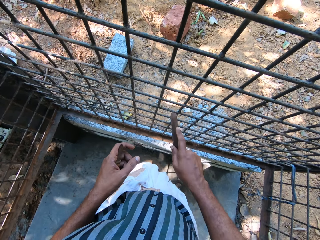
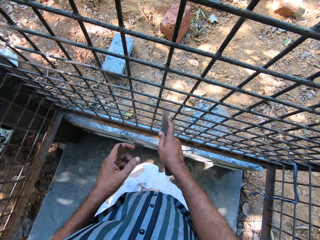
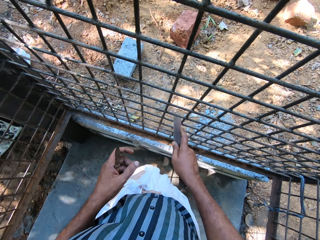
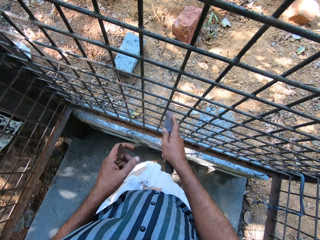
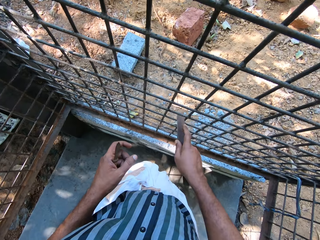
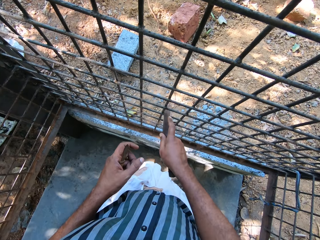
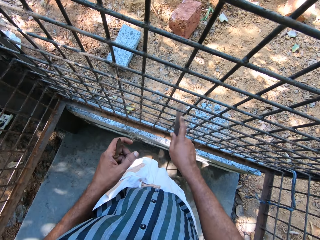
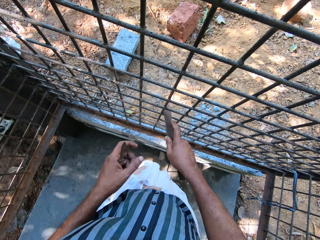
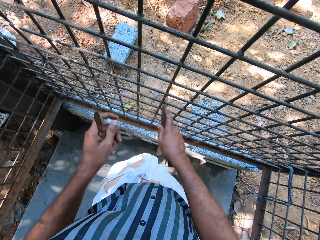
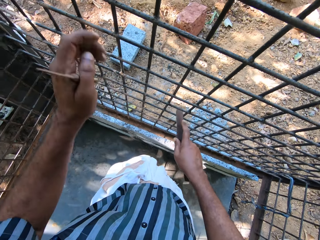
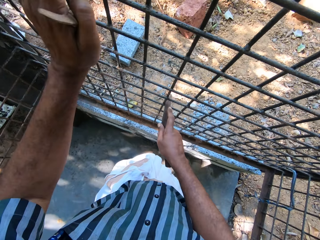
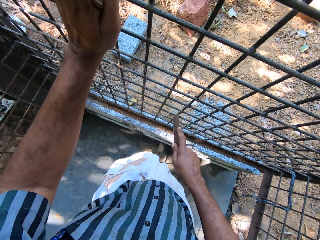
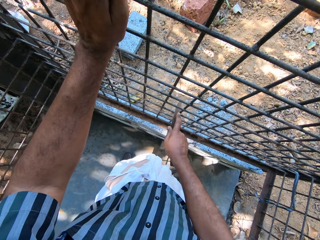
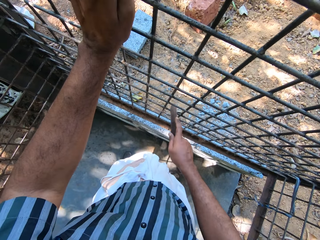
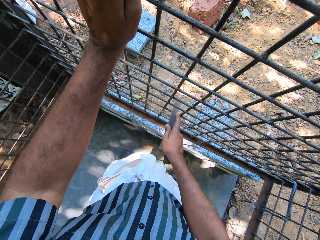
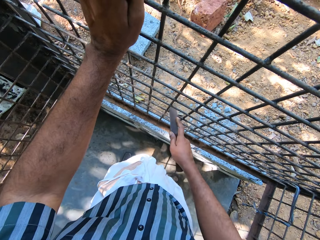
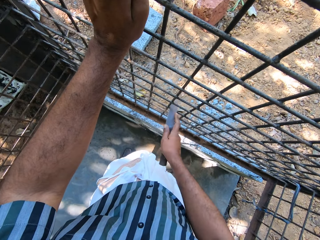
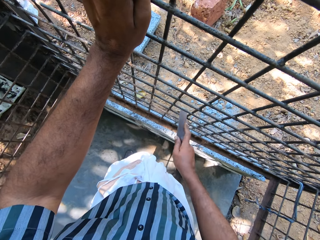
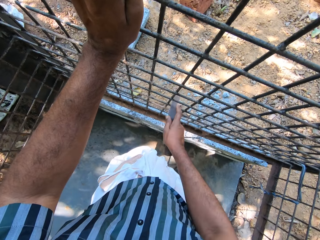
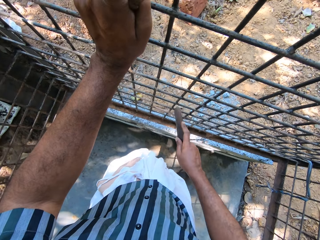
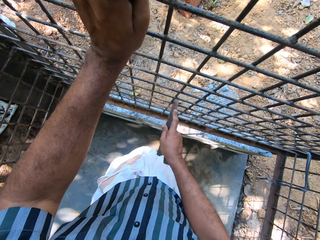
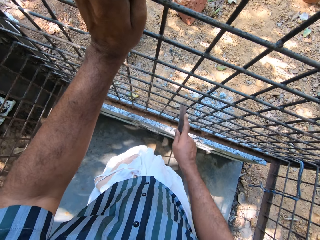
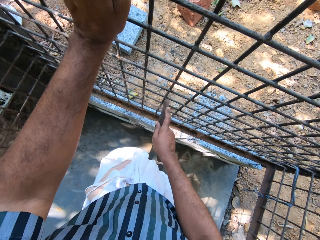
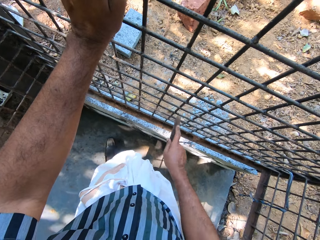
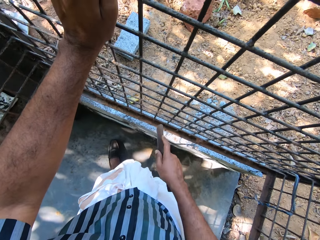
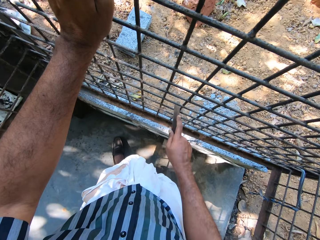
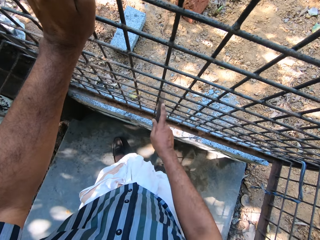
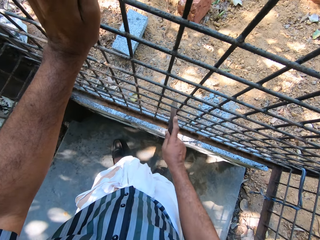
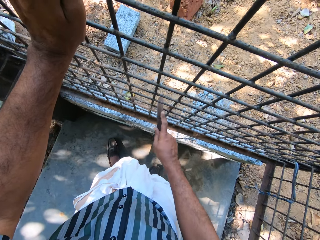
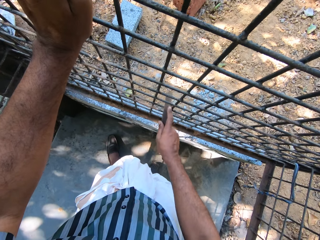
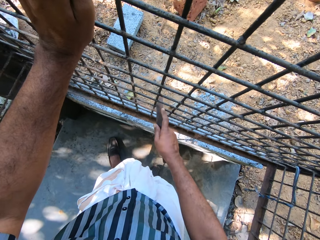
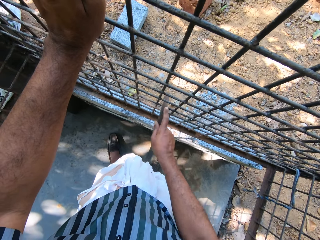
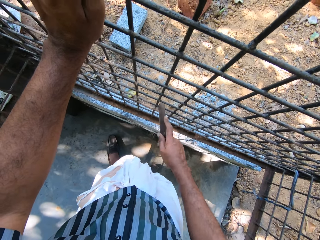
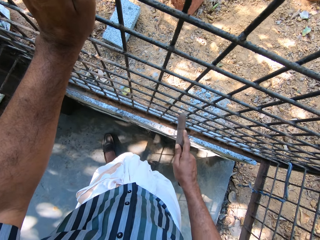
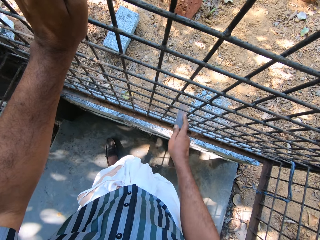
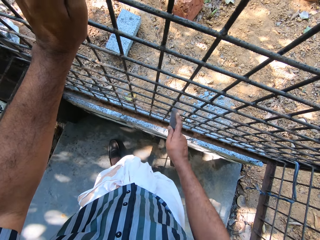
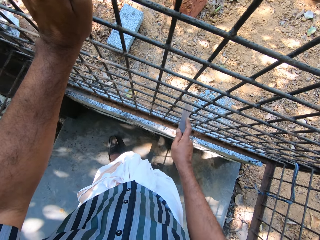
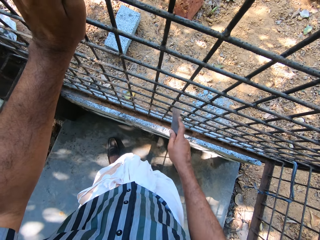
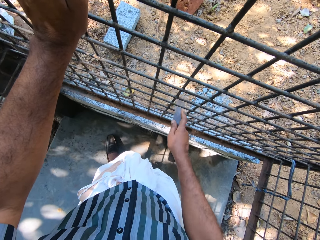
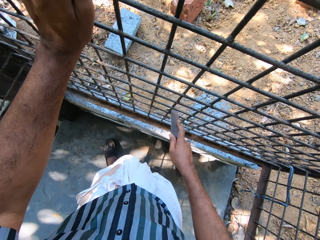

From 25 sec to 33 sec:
The camera wearer holds the mesh gate with his left hand.

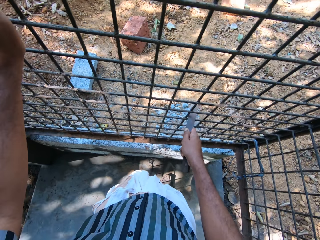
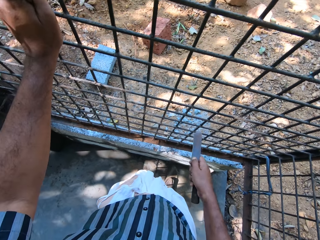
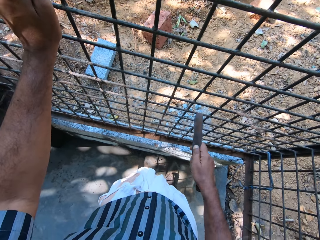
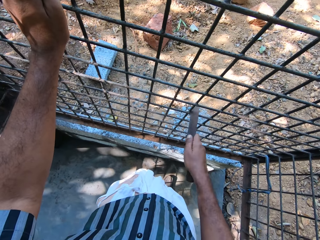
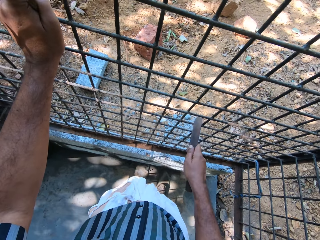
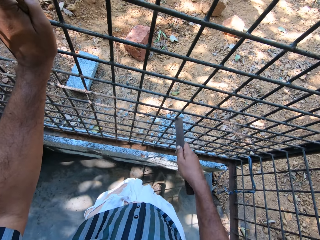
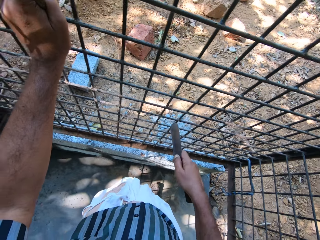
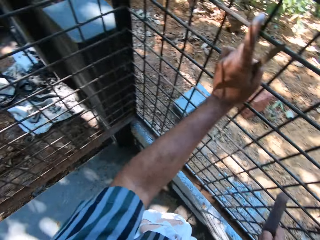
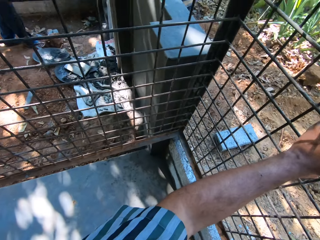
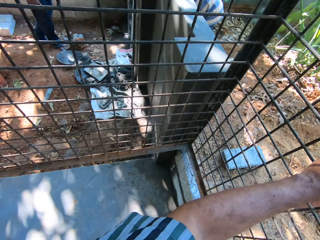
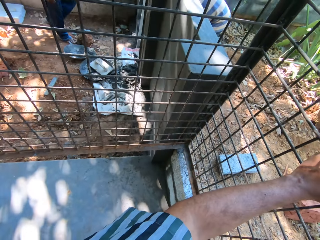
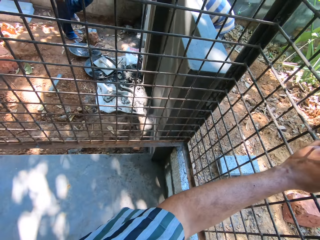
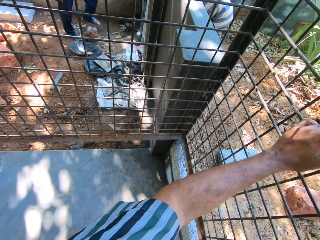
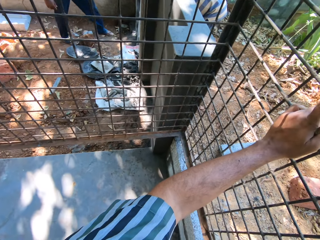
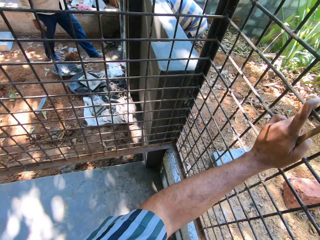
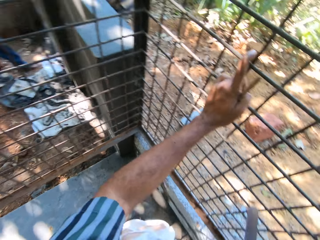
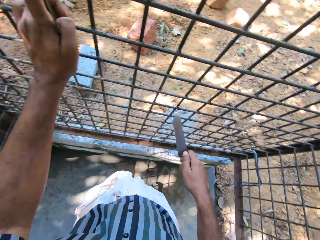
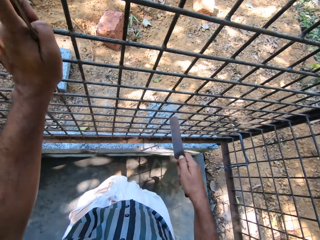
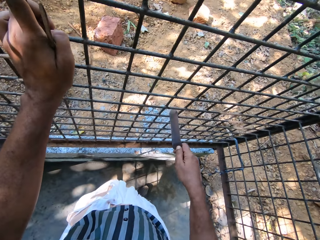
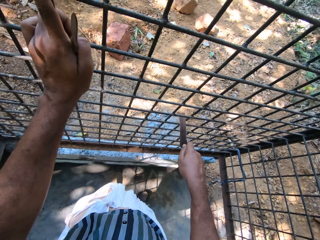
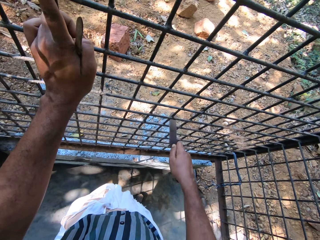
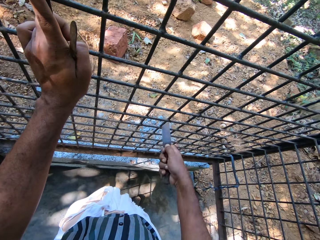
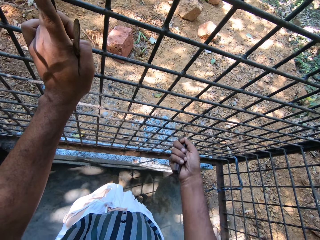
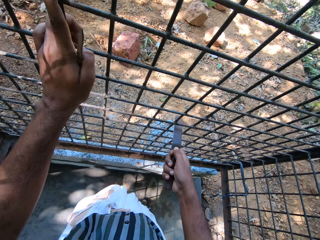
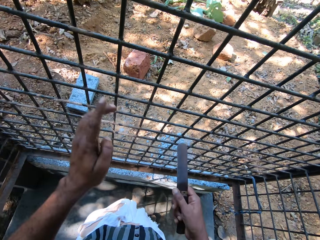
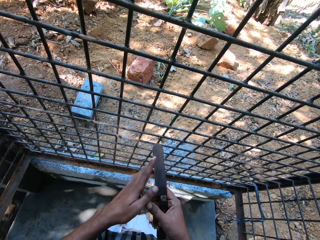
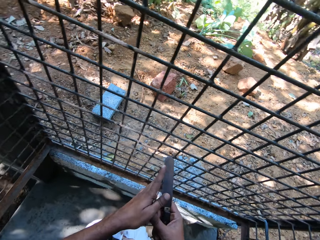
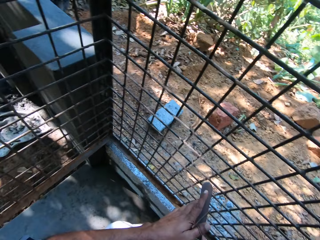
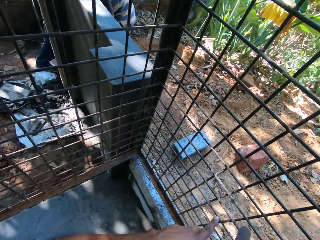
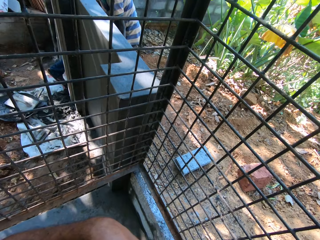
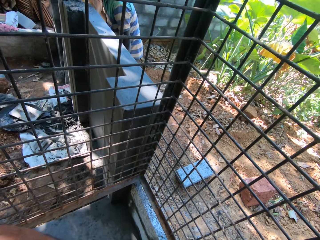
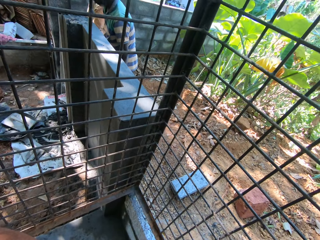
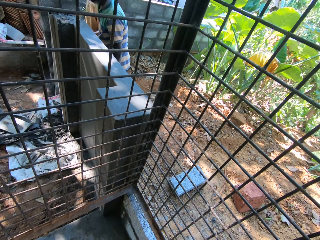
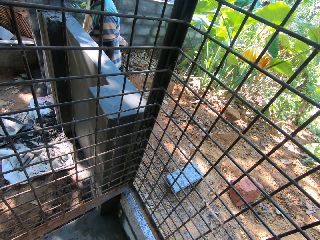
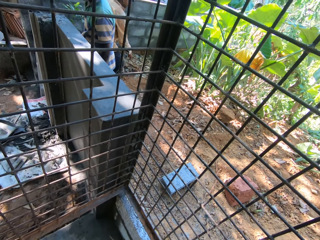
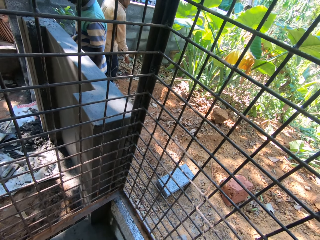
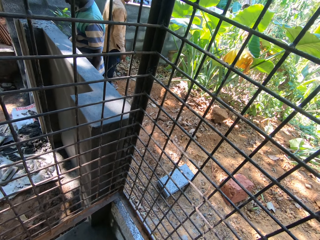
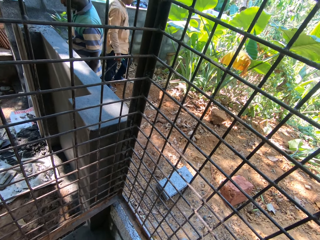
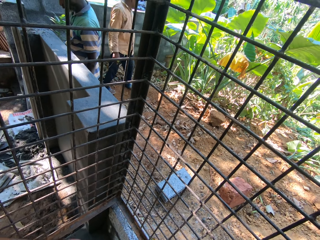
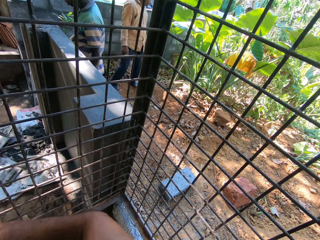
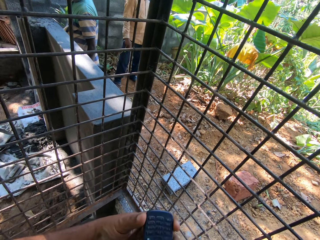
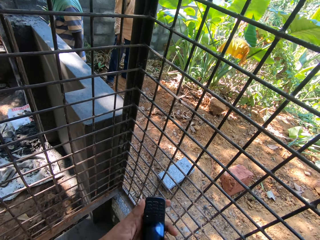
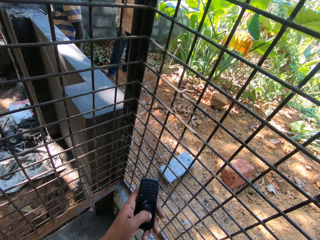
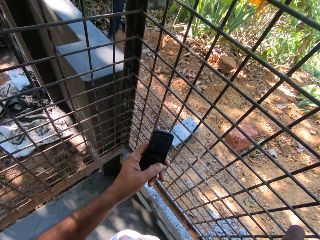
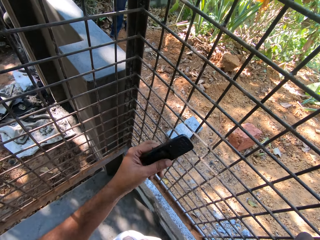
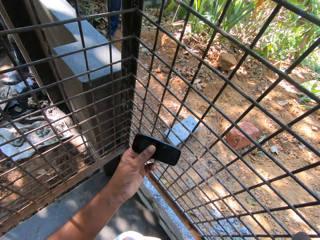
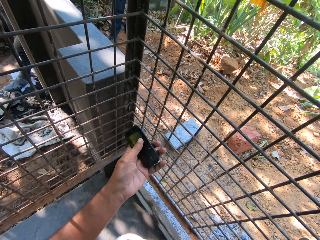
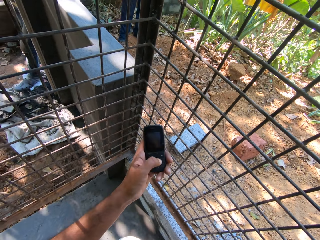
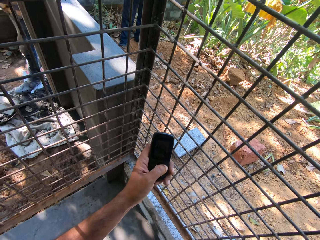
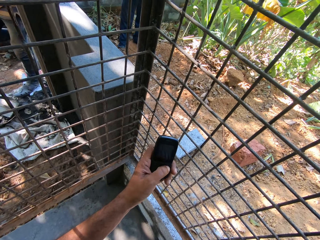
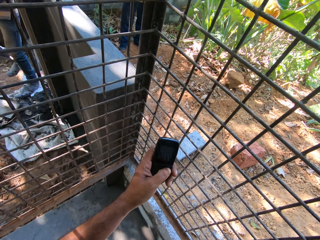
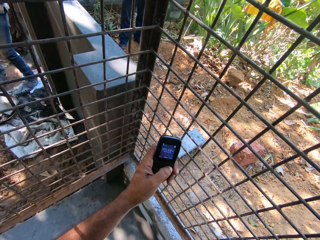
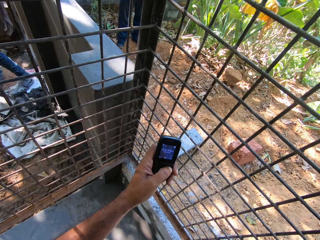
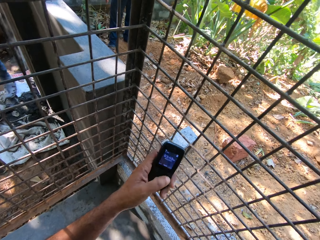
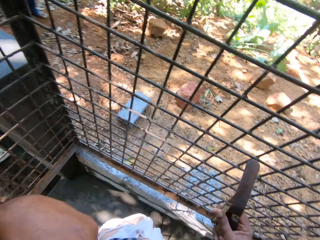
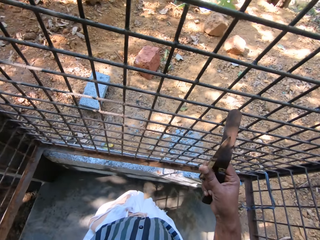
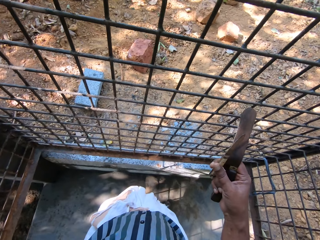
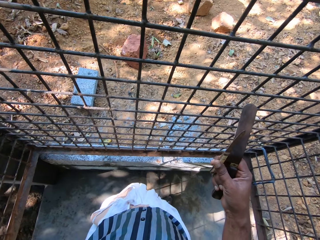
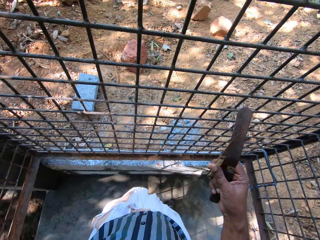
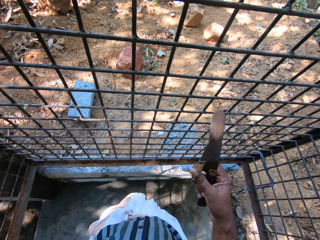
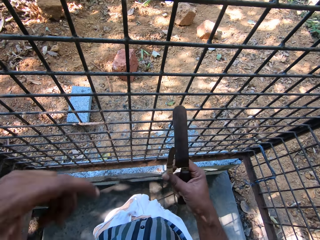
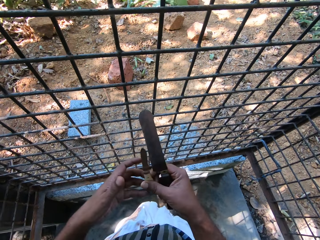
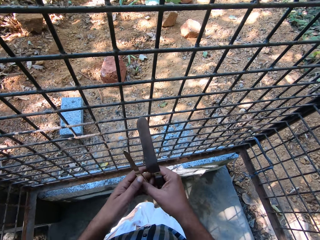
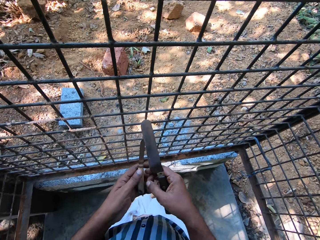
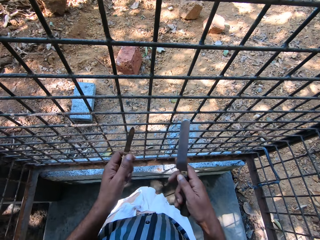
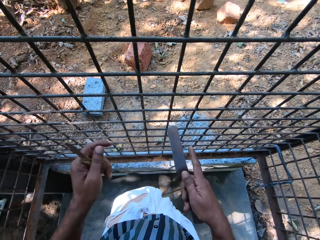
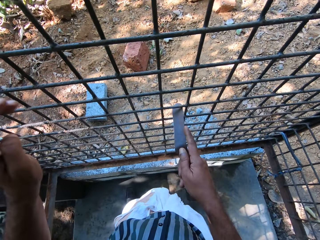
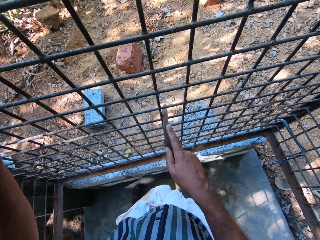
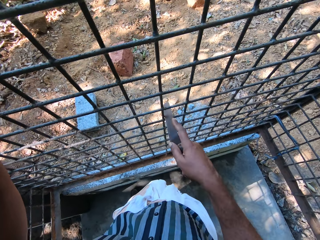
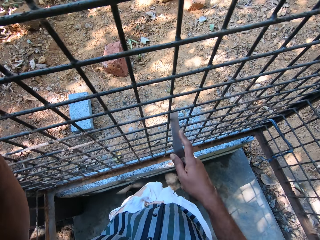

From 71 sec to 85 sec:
A man converses with another man. The camera wearer looks around. He passes a pocket knife from his left hand to his right hand. He takes a phone out of his pocket with his left hand. He operates the phone in his left hand. He puts the phone in his left hand in his pocket. He passes the pocket knife from his right hand to his left hand. He holds the mesh gate with his left hand and scrapes the mesh gate with the scraper in his right hand.
